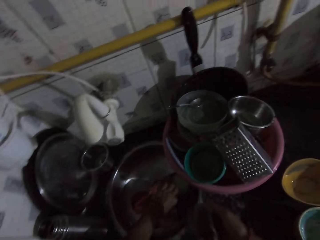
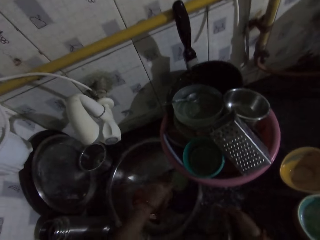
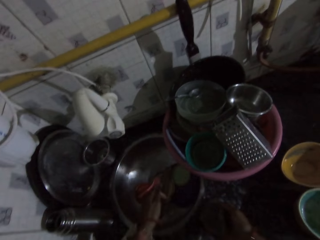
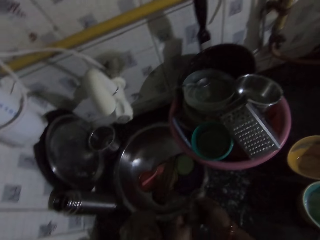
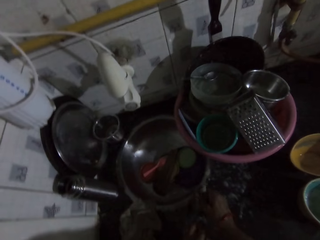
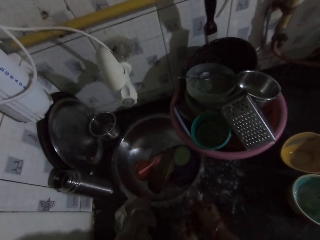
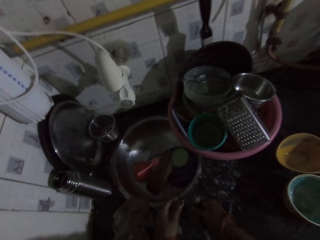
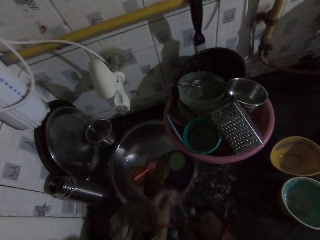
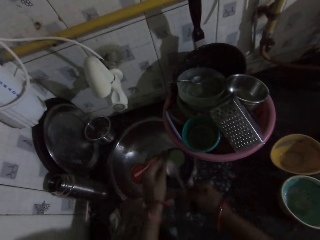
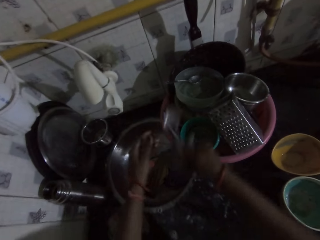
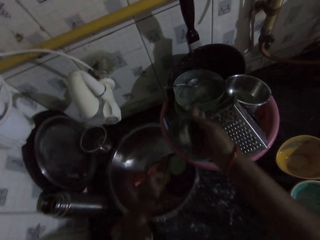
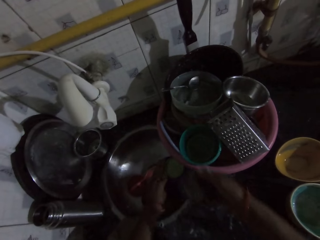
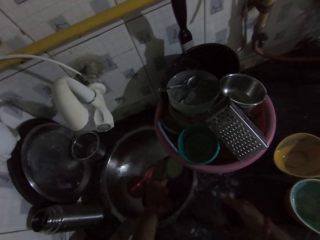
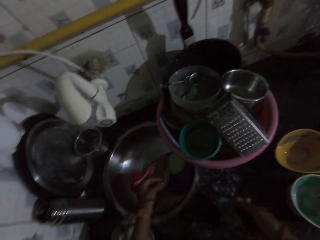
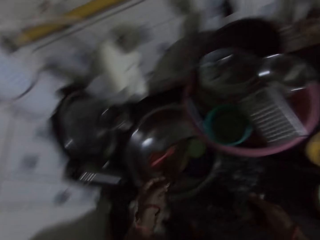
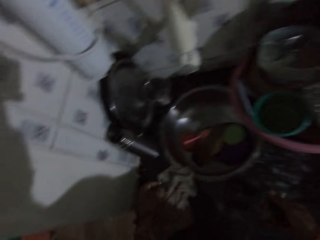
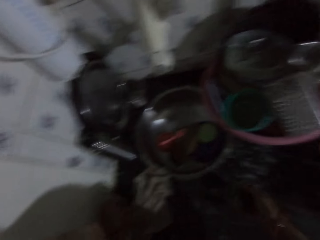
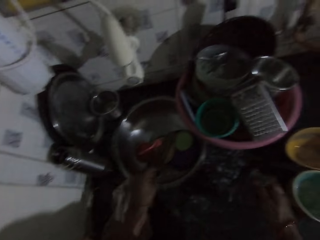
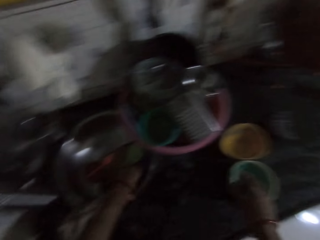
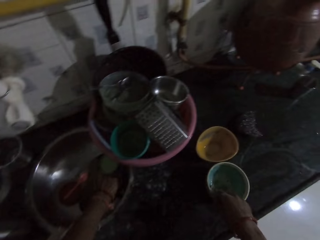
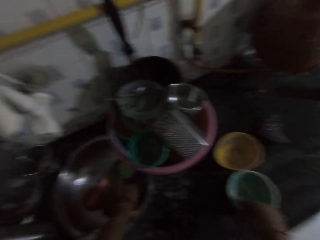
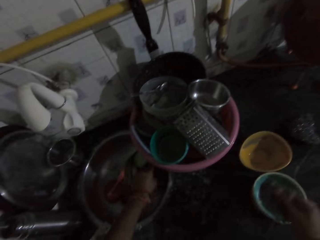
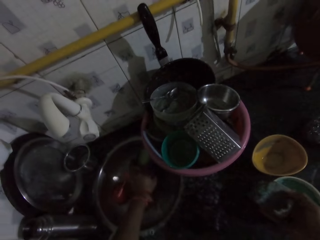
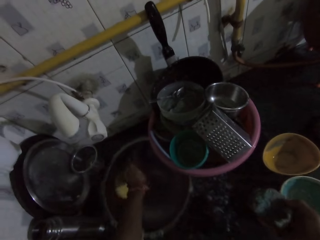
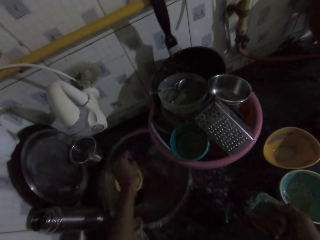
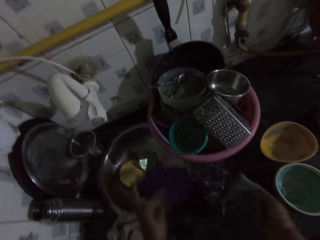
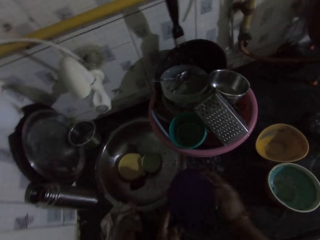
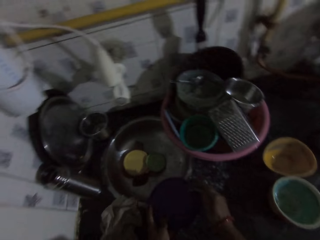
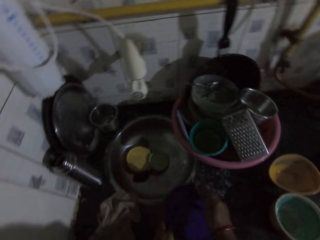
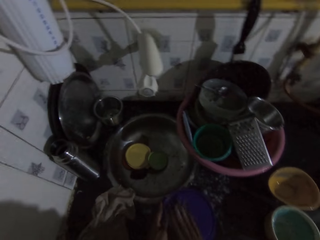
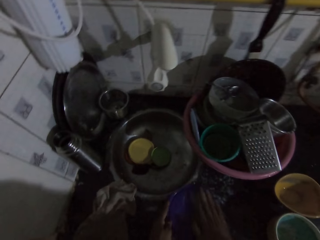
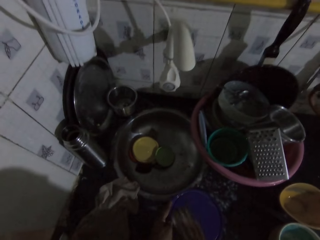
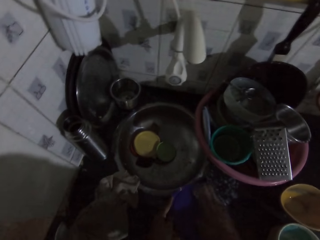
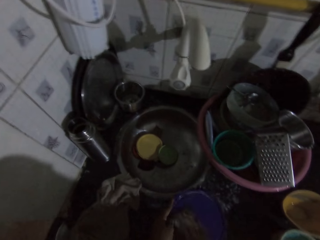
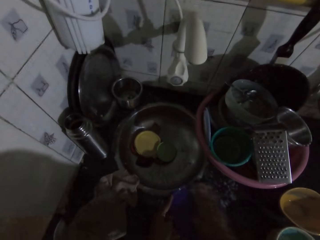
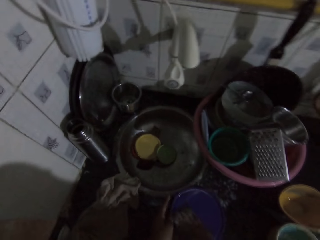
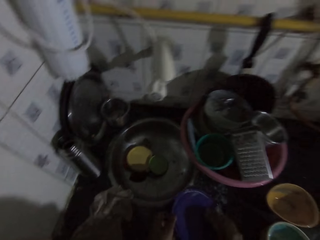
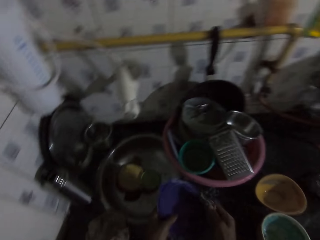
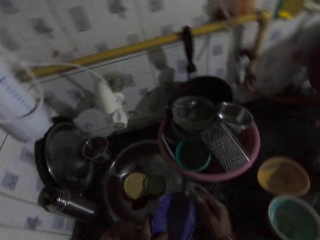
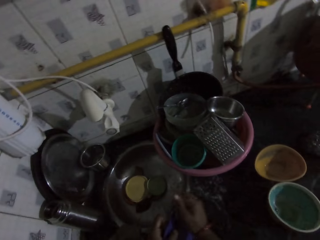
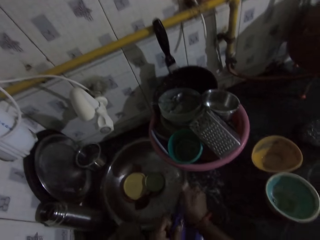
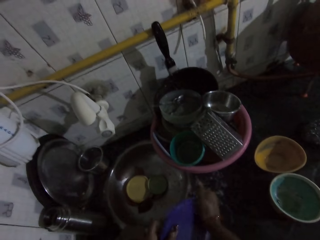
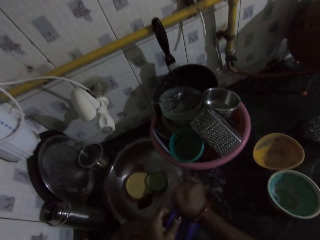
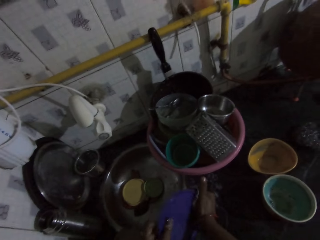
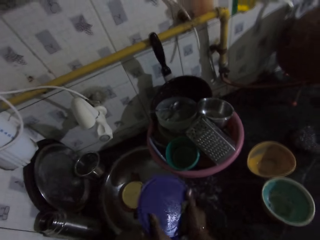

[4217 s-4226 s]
The camera wearer throws the spoon in the bowl on the sink with her right hand. She picks a spoon from the sink with her left hand. She washes the spoon with the sponge in her right hand. She throws the spoon in the bowl on the sink with her right hand. She picks dirt from the sink with her left hand. She throws the dirt in a waste bin with her right hand. She picks a plate from the sink with her left hand. She places the plate on the sink with her left hand. She washes the plate on the sink with the sponge in her right hand.

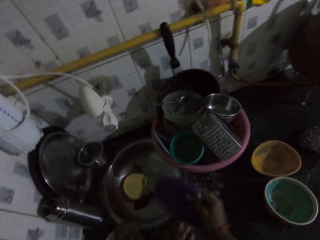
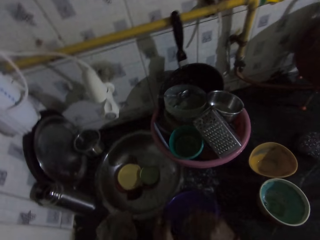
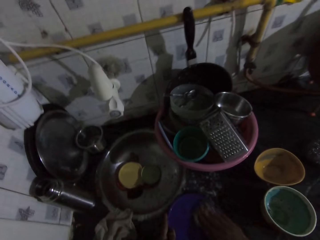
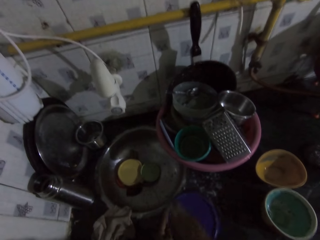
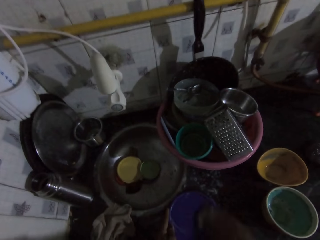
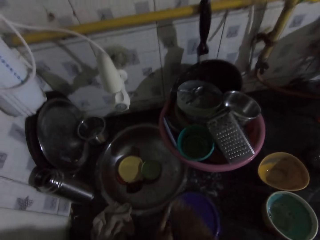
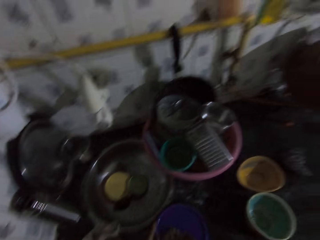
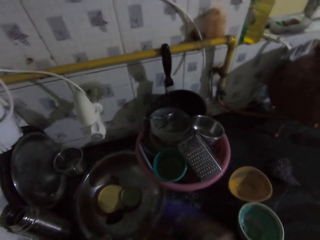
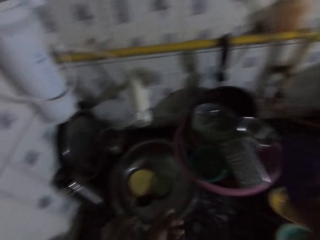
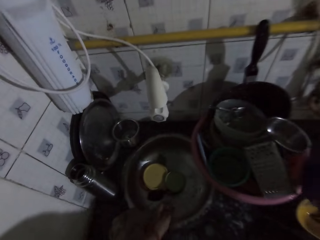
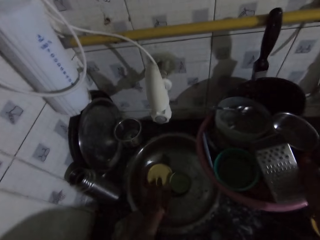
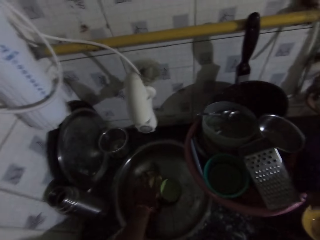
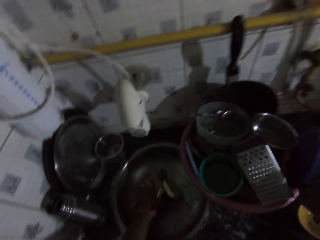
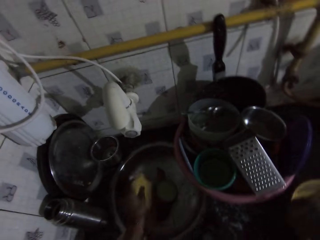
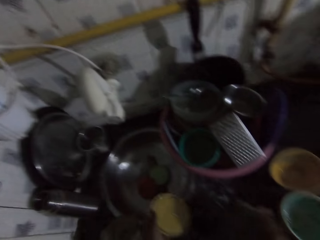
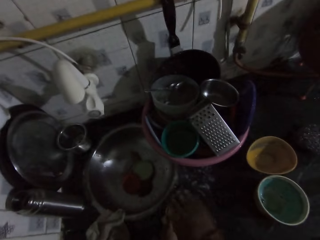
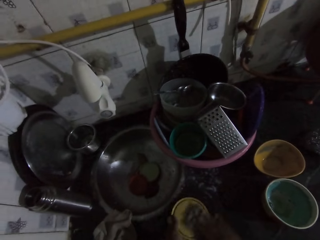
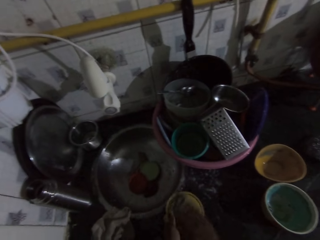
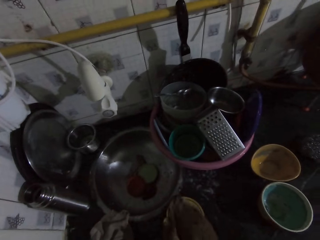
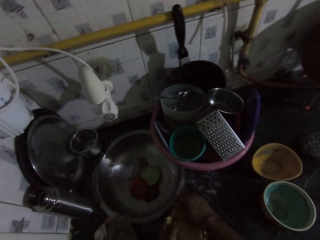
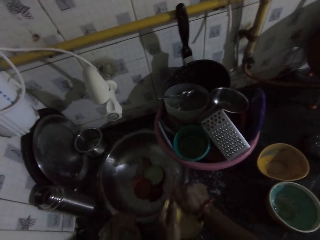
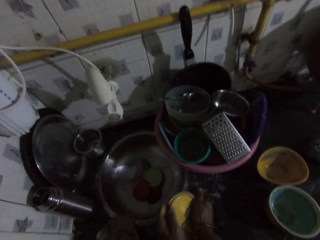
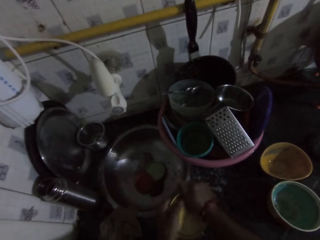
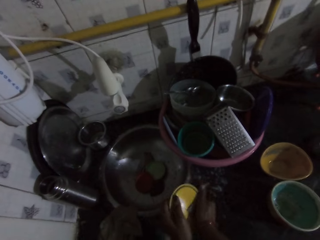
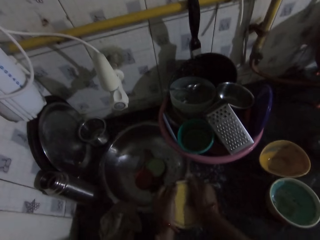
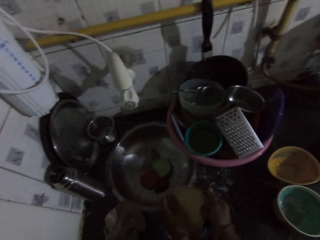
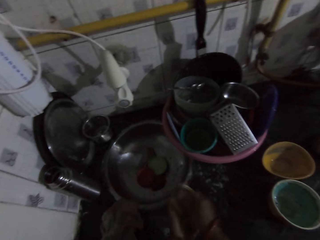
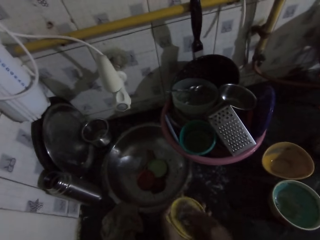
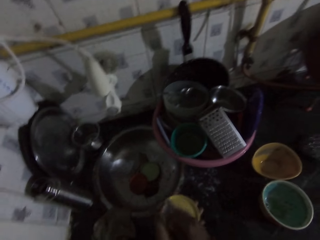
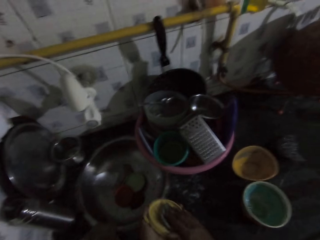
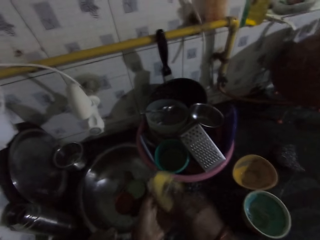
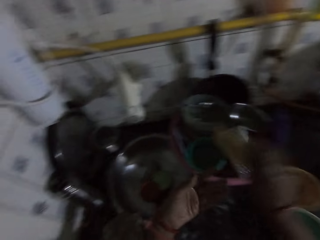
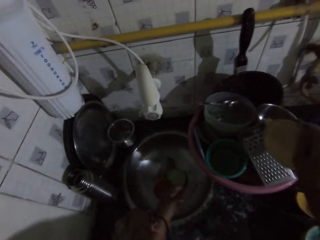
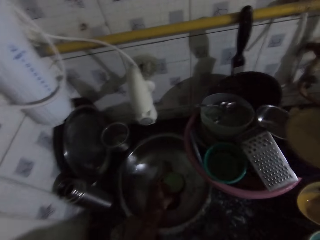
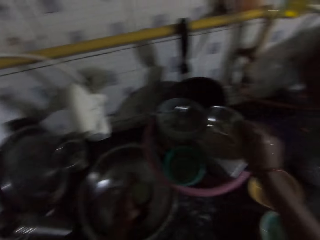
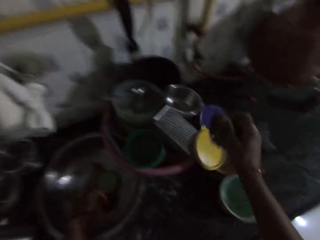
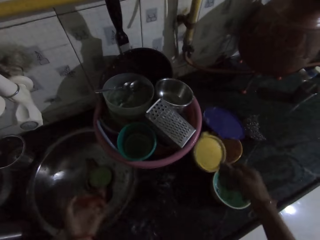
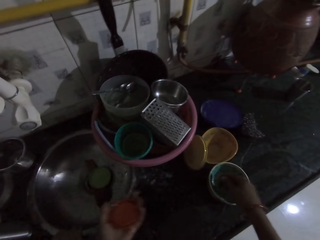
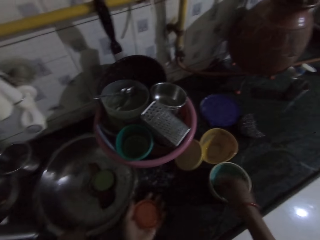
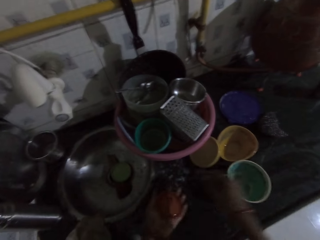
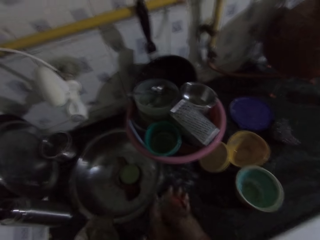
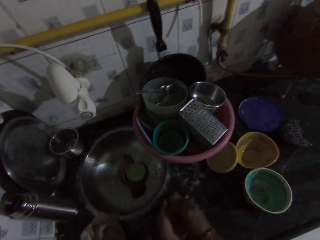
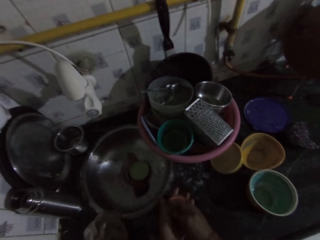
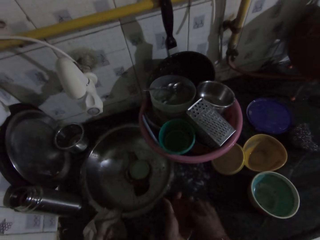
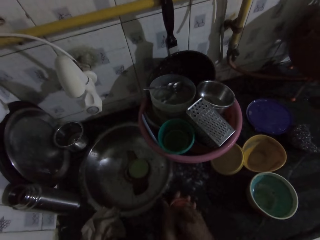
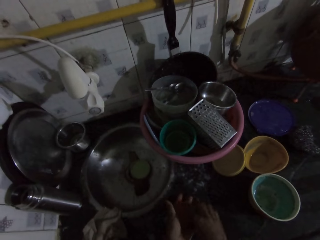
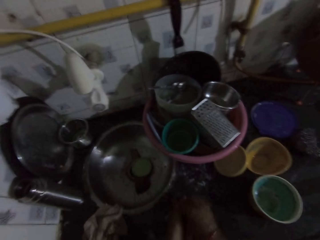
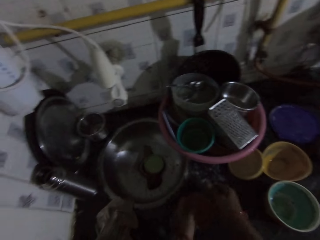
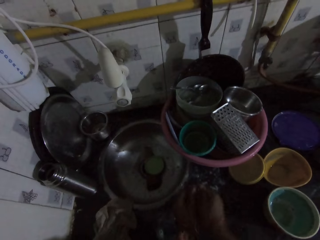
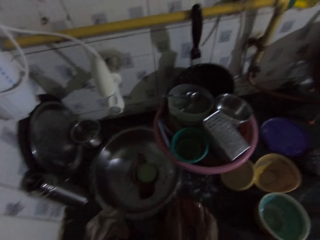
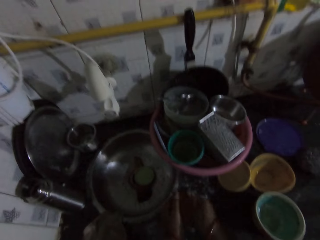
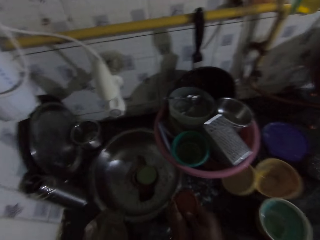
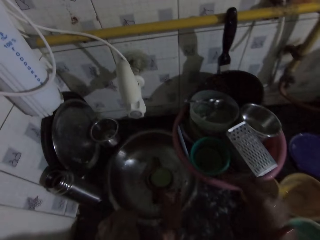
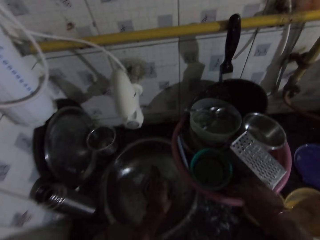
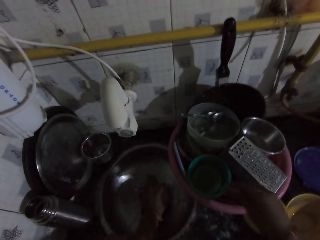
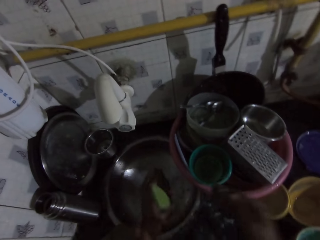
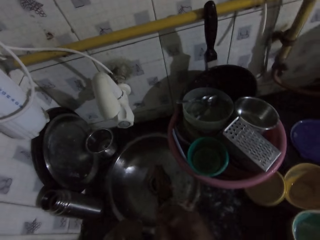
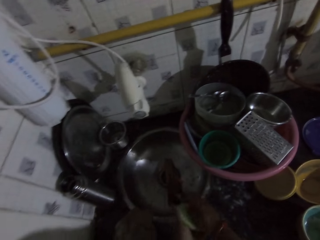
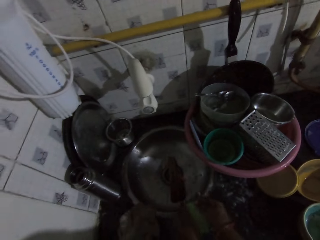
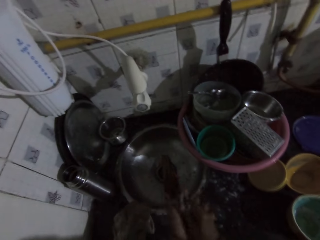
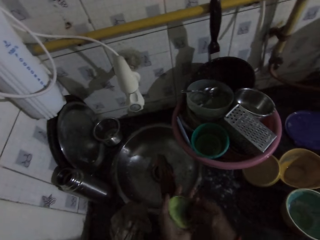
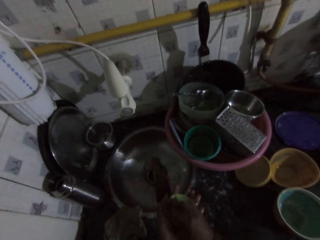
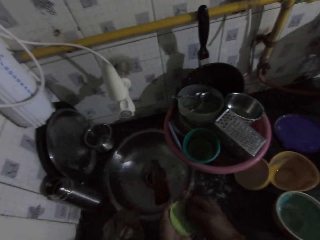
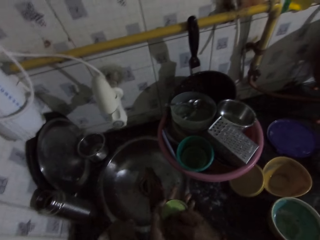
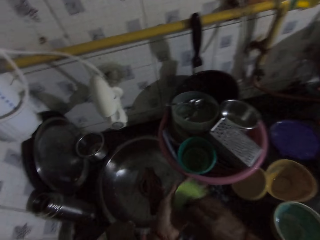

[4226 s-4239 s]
The camera wearer places the plate in the bowl on the sink with her right hand. She picks a plate from the sink with her left hand. She washes the plate with the sponge in her right hand. She drops the plate in the bowl on the sink with her right hand. She picks a plate from the sink with her left hand. She gets soap from the plate on the sink with the sponge in her right hand. She washes the plate with the sponge in her right hand. She places the plate in the bowl on the sink with her right hand. She picks a plate from the sink with her left hand. She washes the plate with the sponge in her right hand.
